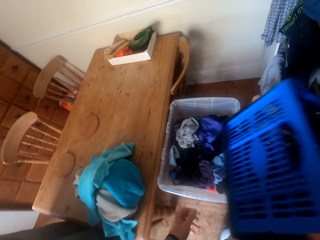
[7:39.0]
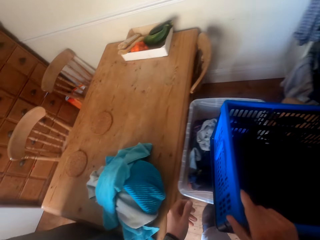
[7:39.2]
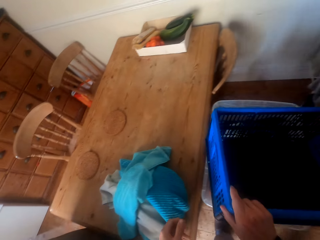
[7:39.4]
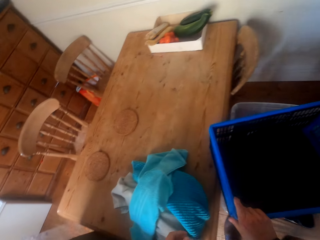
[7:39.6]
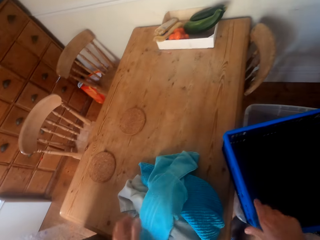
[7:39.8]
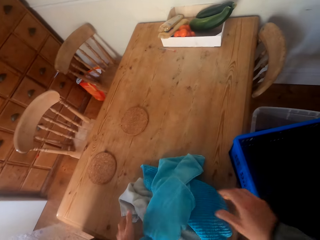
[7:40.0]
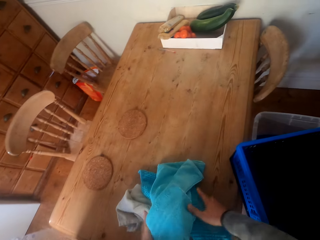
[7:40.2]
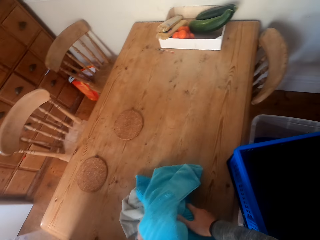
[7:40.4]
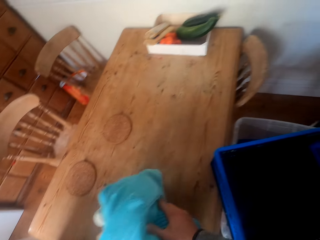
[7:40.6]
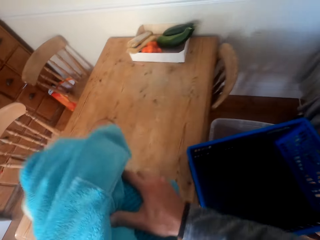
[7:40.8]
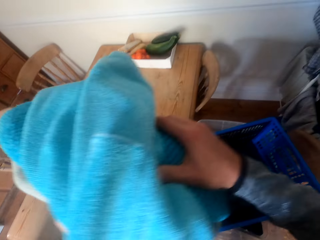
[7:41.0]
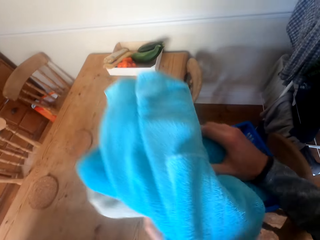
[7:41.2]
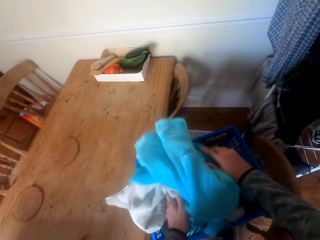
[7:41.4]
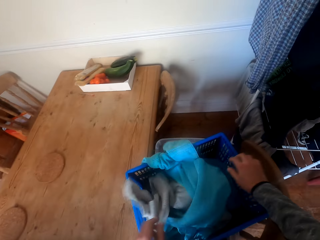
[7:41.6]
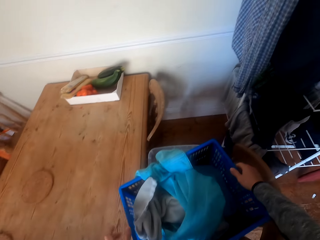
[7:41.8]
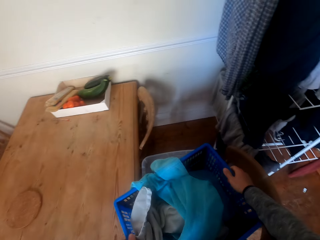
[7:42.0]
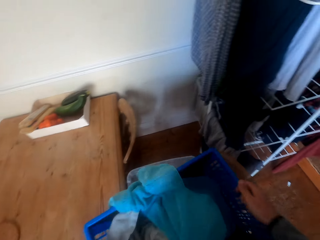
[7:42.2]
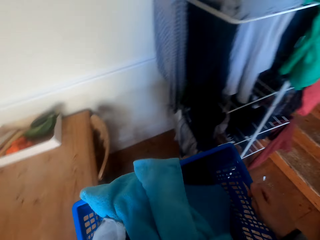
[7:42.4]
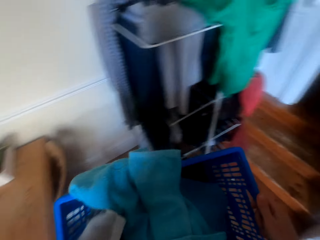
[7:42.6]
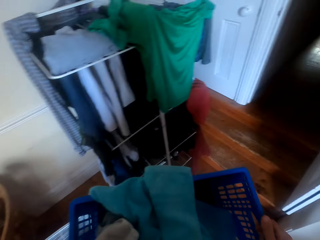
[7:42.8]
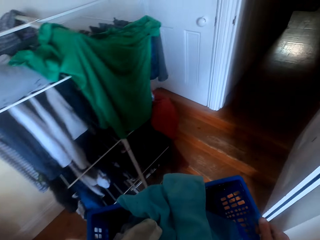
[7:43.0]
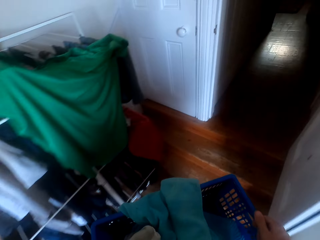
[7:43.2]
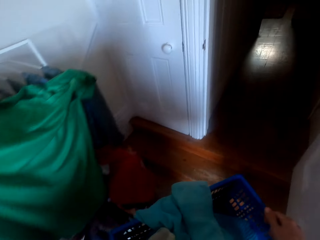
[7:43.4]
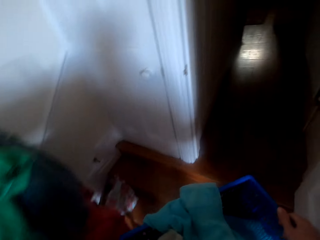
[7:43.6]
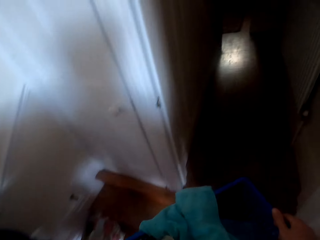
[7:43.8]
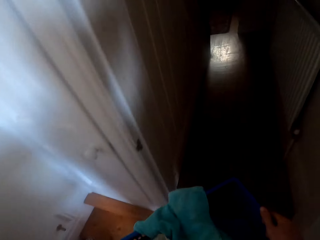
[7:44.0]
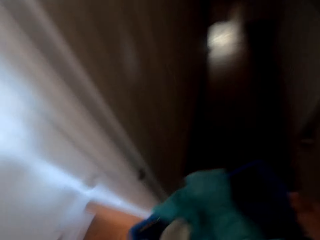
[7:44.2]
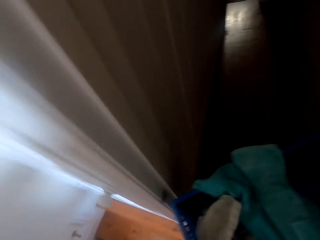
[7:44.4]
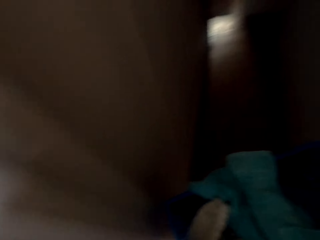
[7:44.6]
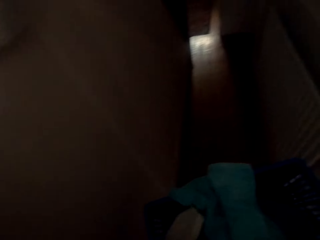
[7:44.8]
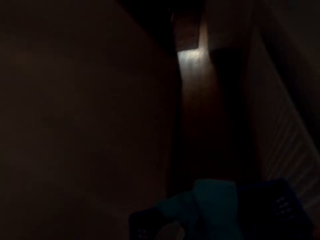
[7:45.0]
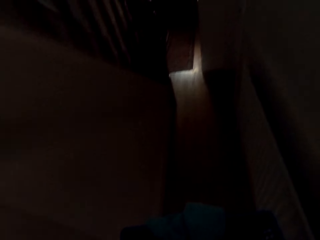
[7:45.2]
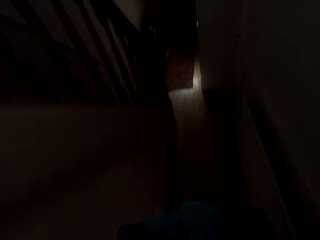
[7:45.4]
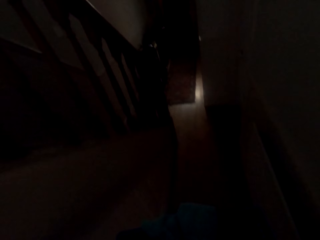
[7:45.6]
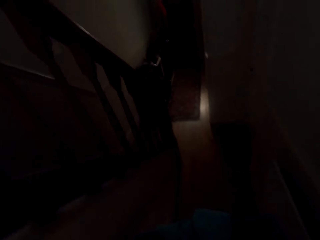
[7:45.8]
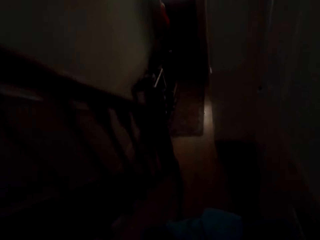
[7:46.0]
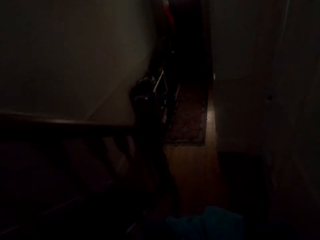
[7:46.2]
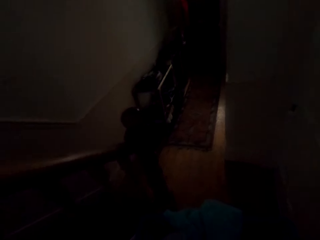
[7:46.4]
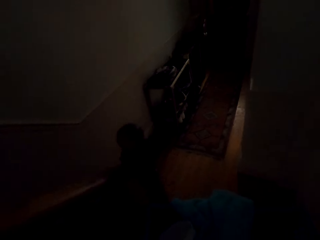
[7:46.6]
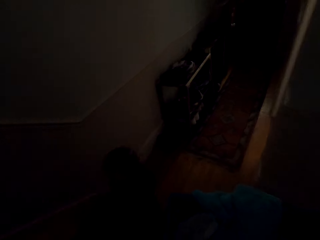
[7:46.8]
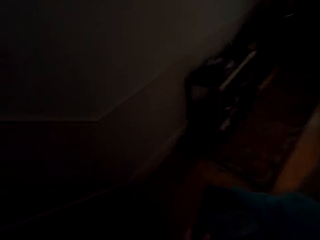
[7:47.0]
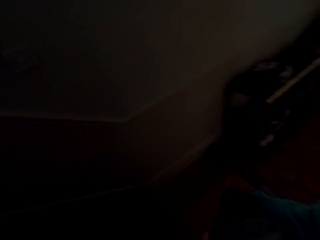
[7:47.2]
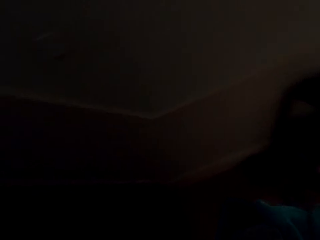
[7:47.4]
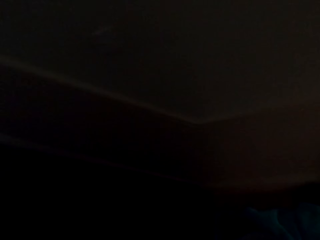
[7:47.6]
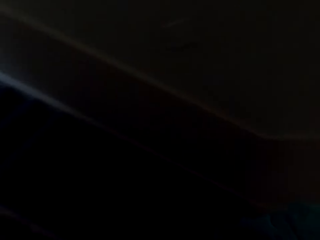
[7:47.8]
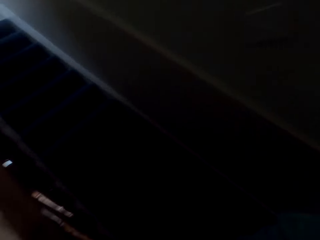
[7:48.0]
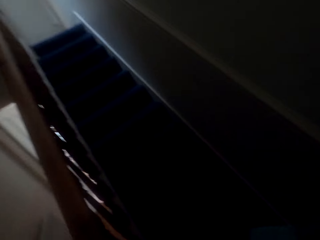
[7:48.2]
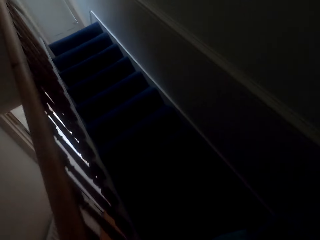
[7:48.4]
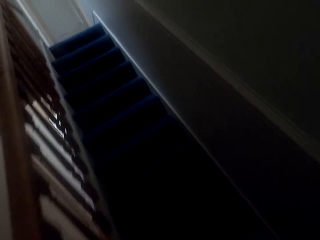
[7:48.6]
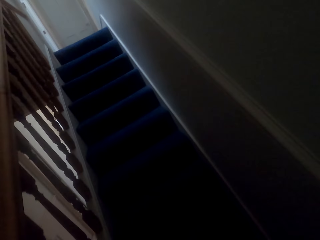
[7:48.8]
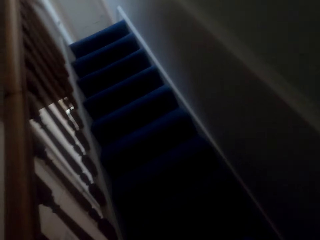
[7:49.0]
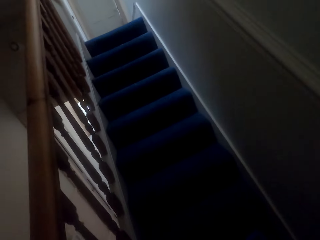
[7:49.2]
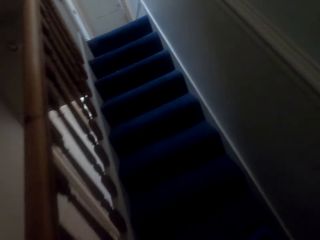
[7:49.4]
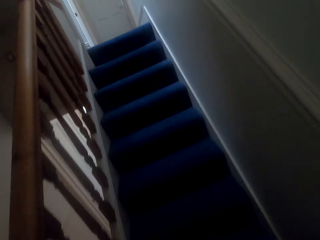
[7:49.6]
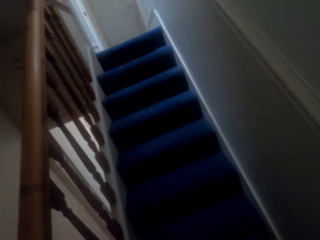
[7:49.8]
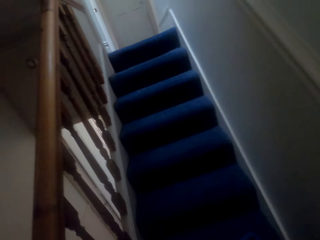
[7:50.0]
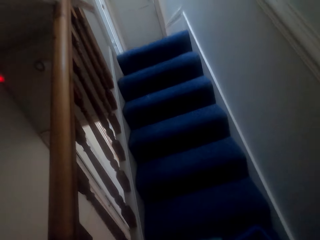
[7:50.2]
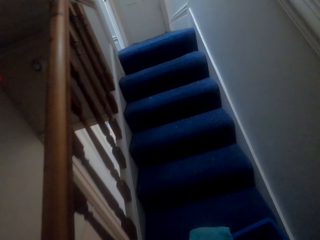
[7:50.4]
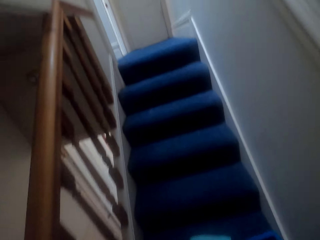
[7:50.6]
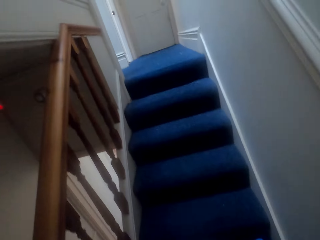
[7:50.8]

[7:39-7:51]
The camera wearer puts a laundry basket on top of the laundry basket on the chair. They pick clothes from the table. They put the clothes in the laundry basket. They pick up the laundry basket. They walk around the house.

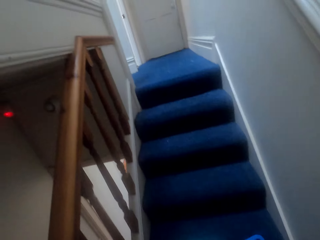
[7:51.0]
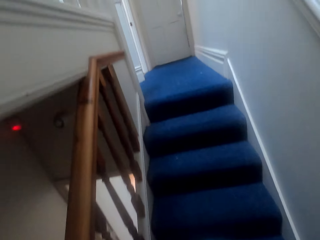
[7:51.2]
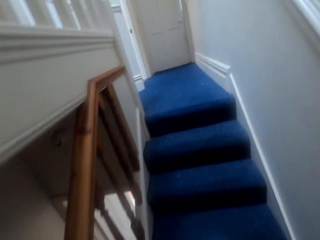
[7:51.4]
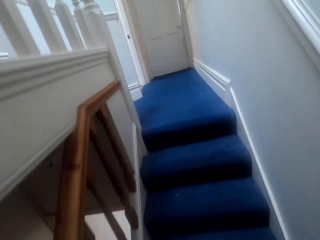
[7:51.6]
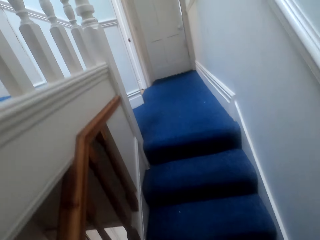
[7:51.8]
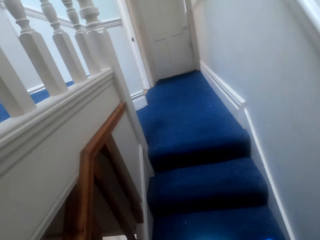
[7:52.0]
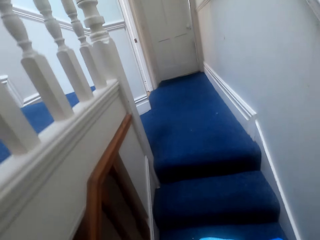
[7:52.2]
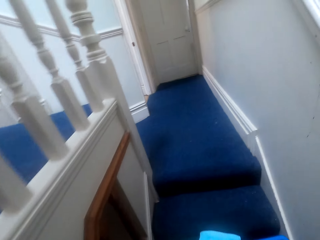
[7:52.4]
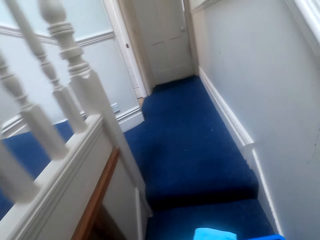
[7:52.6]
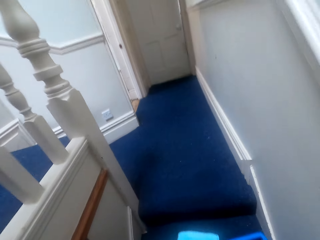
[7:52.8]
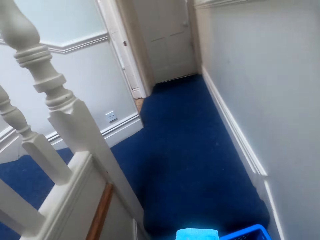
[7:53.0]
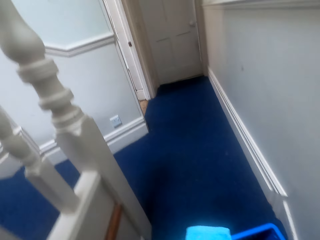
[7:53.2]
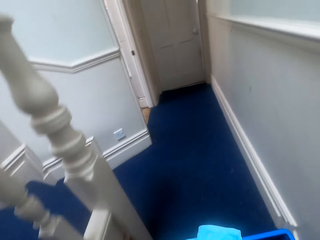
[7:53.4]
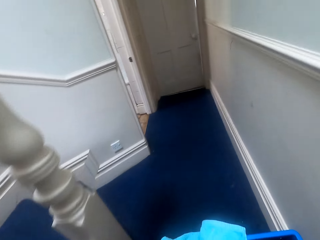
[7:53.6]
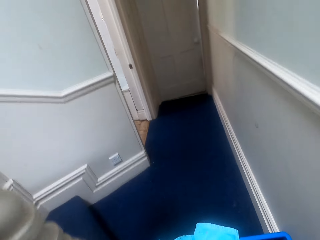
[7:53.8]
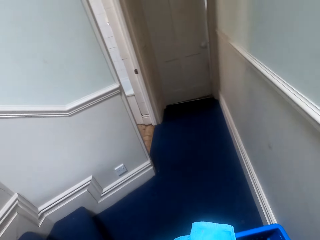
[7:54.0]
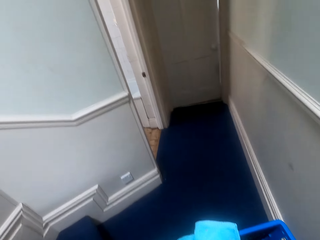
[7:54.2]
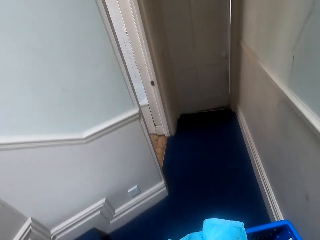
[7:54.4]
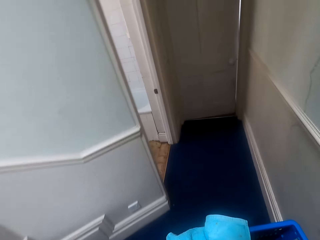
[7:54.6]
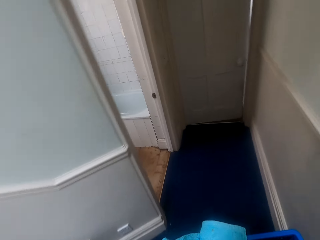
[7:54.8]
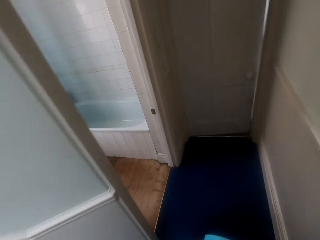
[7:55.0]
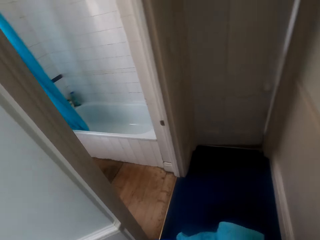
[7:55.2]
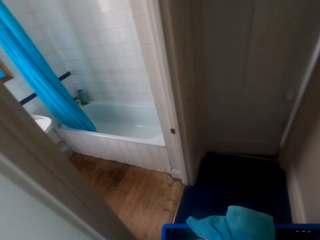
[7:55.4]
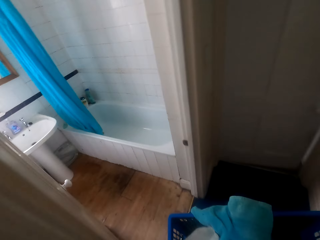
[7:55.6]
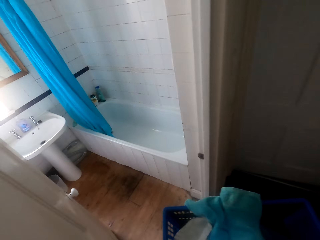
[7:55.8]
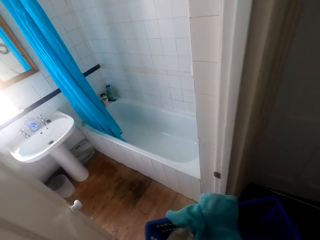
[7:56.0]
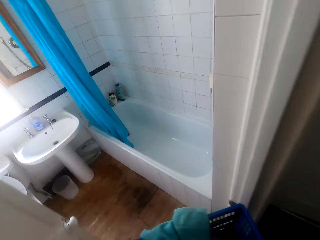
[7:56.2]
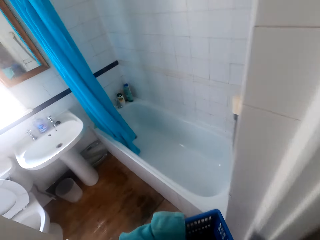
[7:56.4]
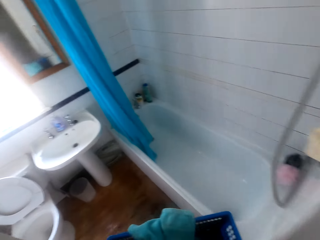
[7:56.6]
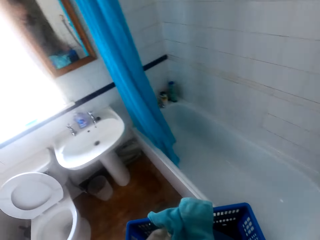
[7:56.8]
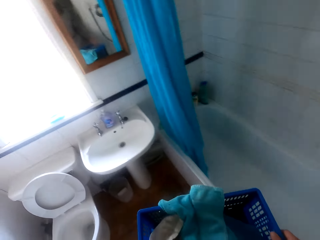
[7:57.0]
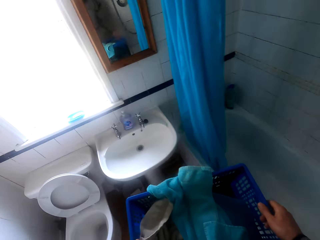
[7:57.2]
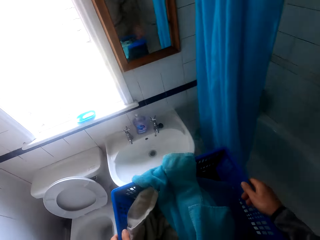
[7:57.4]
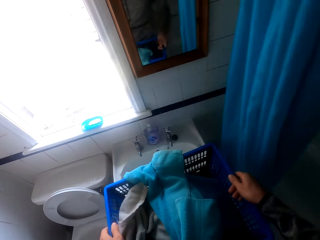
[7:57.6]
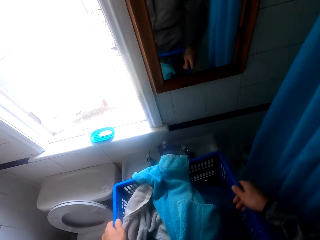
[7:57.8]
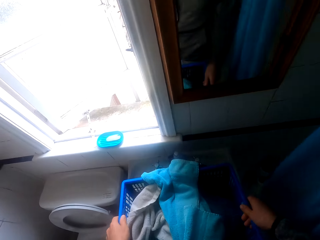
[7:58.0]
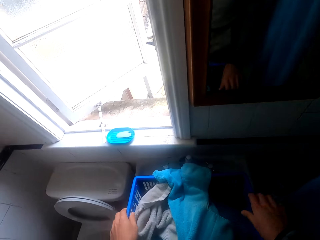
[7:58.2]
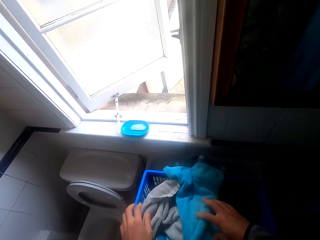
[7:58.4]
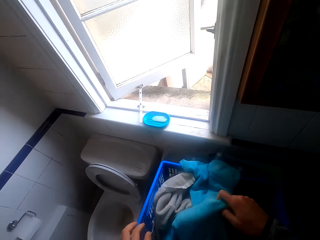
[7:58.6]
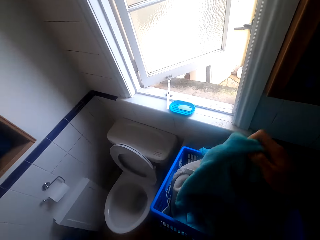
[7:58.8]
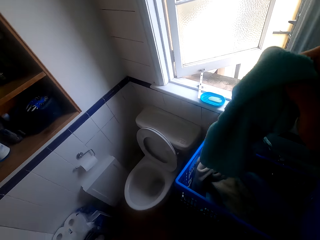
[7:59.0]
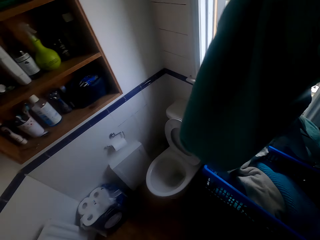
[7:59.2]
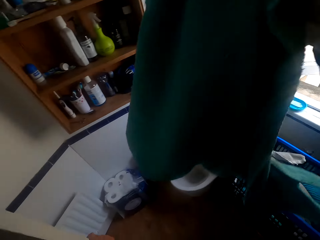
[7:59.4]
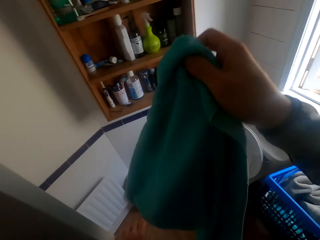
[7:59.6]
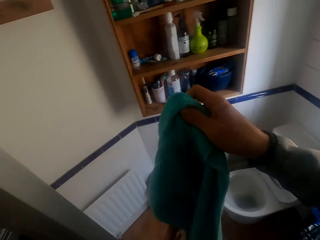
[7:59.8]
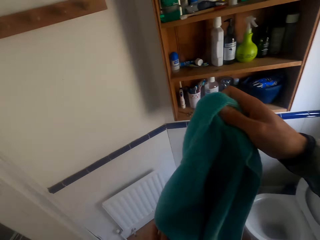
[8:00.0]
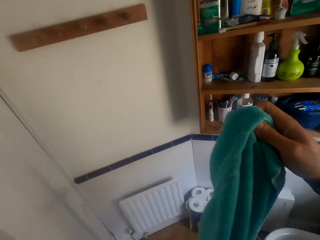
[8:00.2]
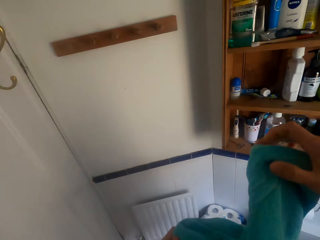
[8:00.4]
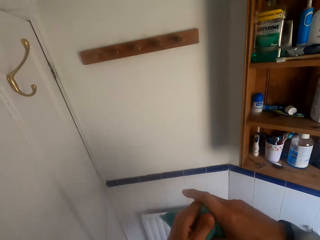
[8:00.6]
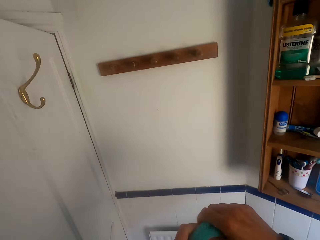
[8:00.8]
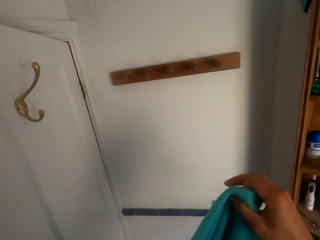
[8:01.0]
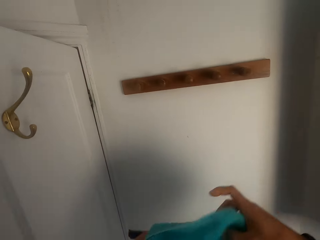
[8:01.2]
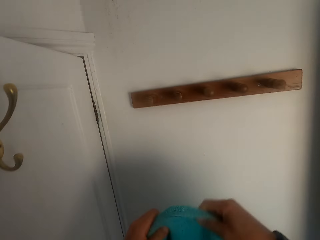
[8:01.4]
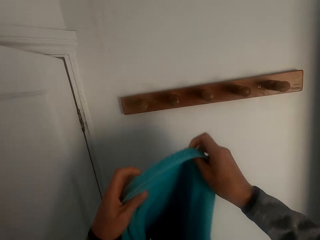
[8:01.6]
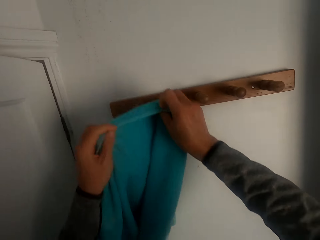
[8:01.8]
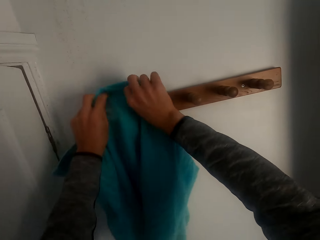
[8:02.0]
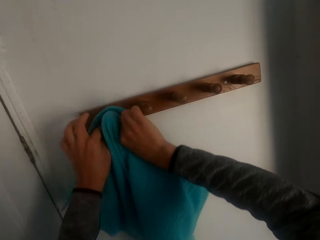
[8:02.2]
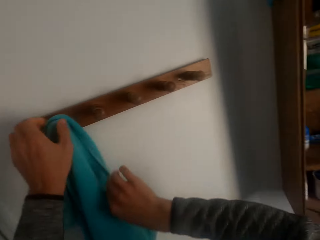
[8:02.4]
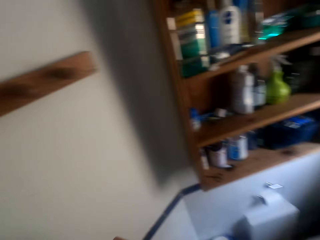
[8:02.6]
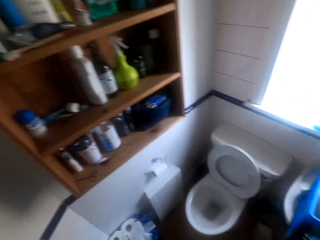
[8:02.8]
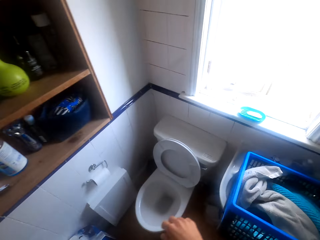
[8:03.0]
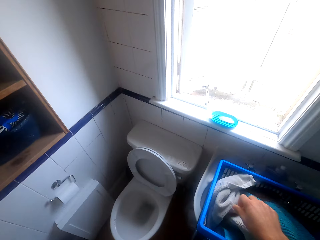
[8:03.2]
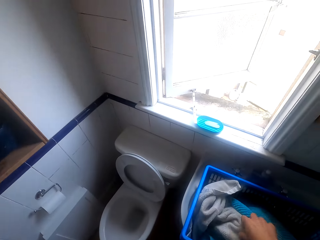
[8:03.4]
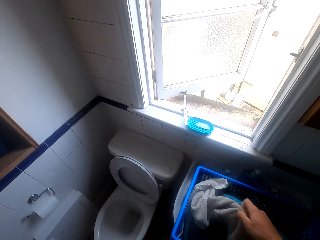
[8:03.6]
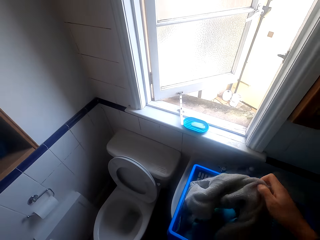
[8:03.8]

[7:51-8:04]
The camera wearer puts the laundry basket on the bathroom sink. They pick a cloth from the laundry basket. They walk around. They hang the cloth on the hanging rack. They walk around.
